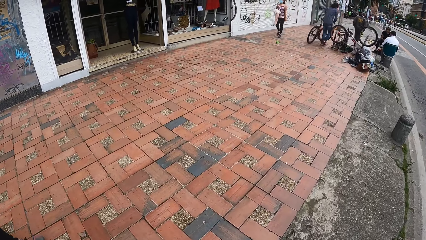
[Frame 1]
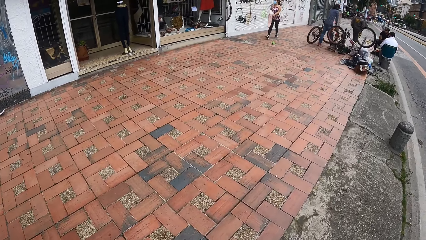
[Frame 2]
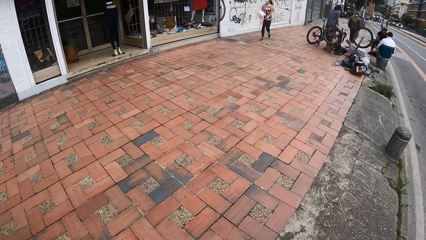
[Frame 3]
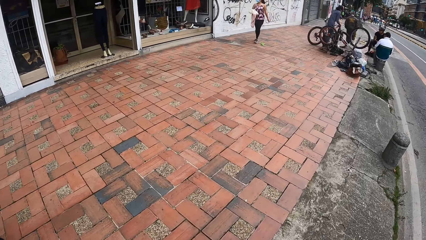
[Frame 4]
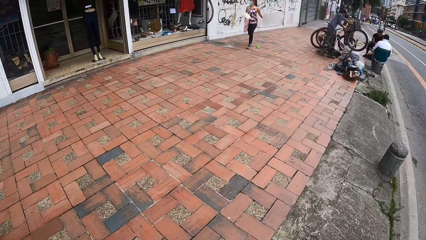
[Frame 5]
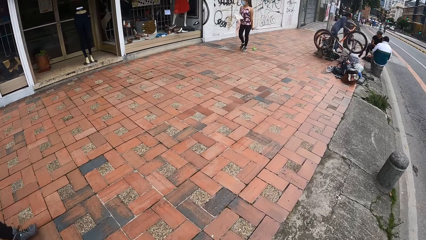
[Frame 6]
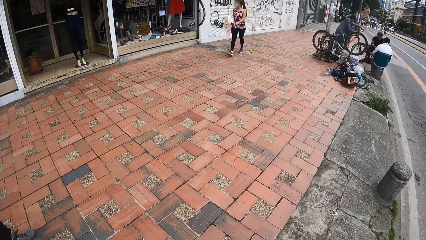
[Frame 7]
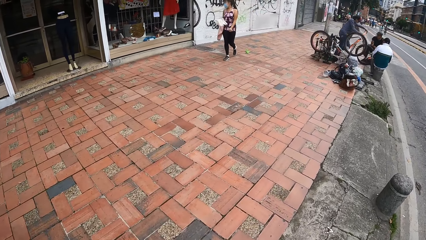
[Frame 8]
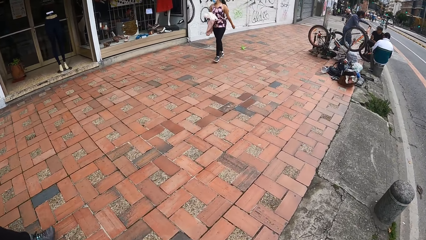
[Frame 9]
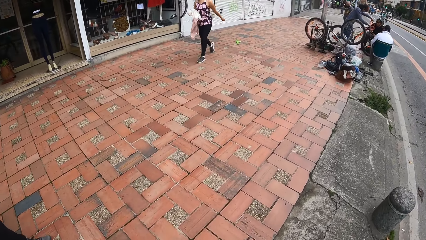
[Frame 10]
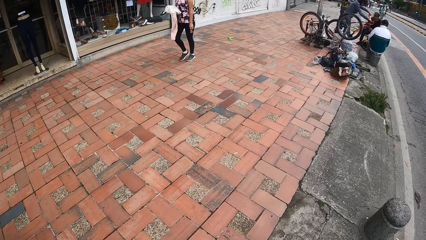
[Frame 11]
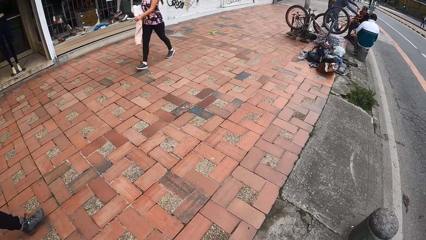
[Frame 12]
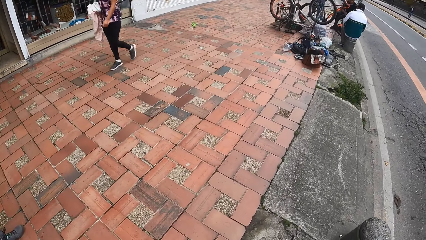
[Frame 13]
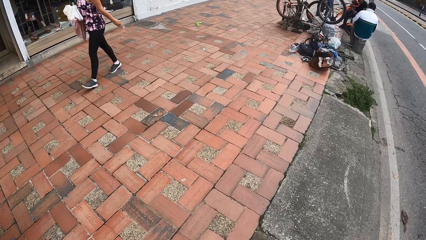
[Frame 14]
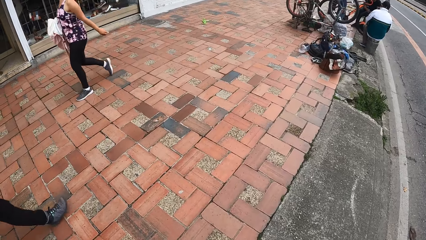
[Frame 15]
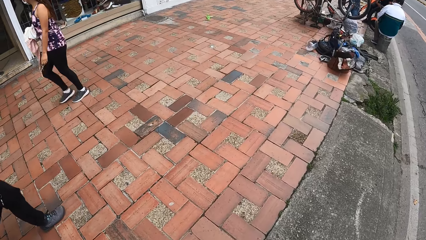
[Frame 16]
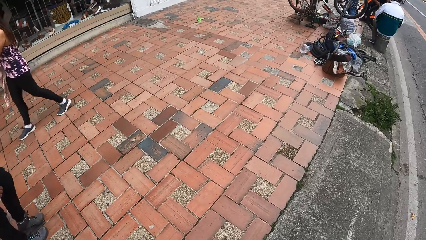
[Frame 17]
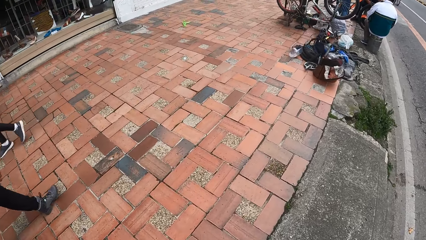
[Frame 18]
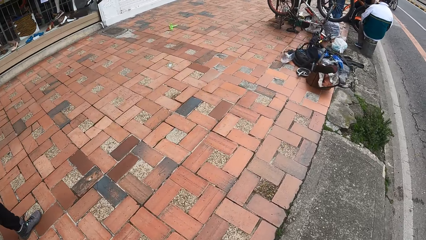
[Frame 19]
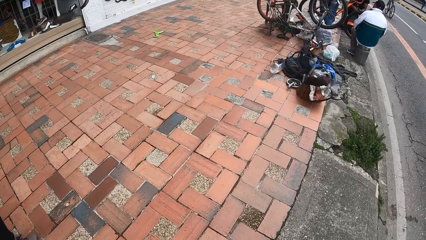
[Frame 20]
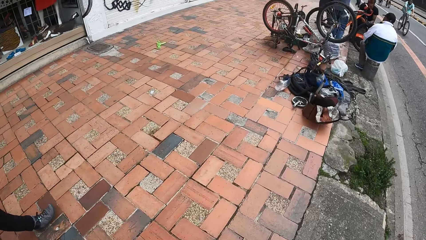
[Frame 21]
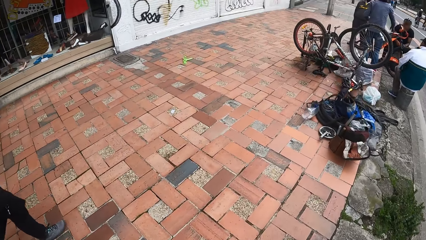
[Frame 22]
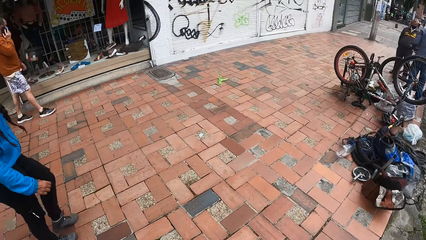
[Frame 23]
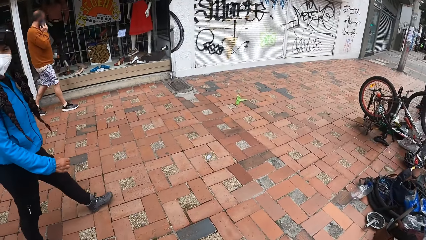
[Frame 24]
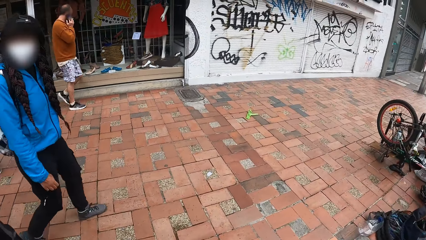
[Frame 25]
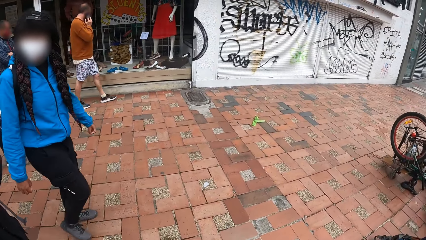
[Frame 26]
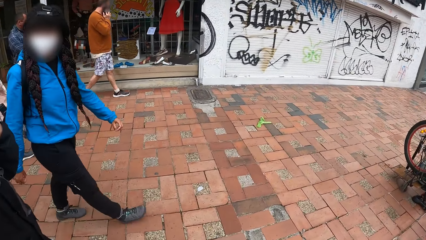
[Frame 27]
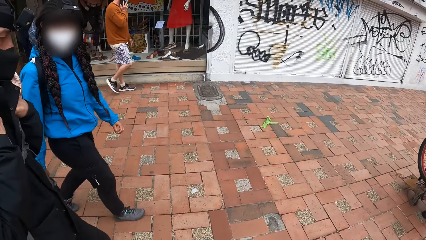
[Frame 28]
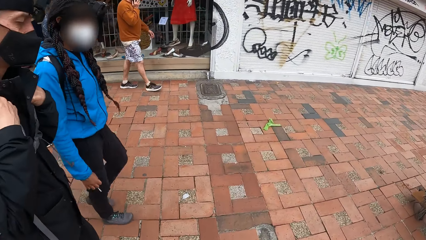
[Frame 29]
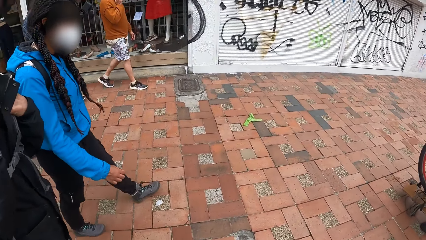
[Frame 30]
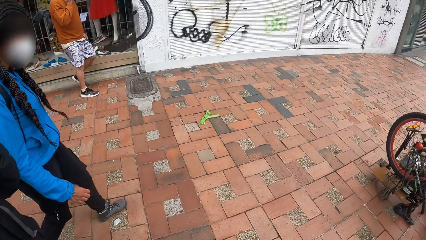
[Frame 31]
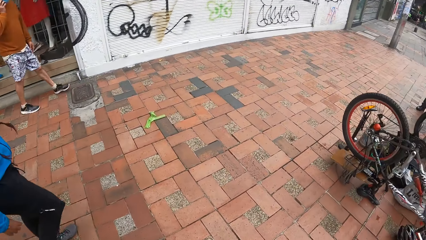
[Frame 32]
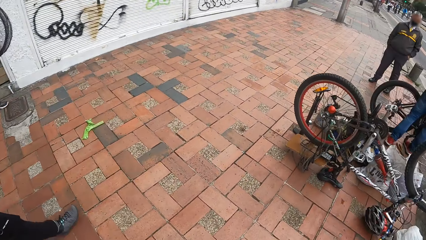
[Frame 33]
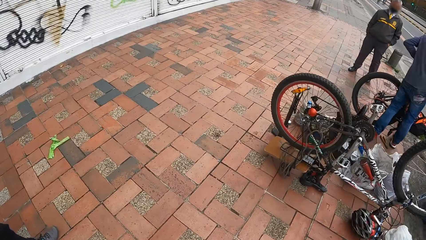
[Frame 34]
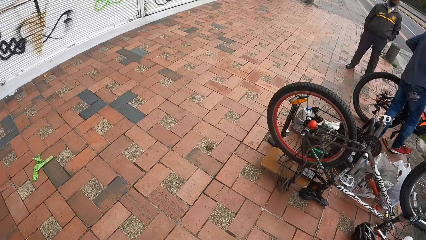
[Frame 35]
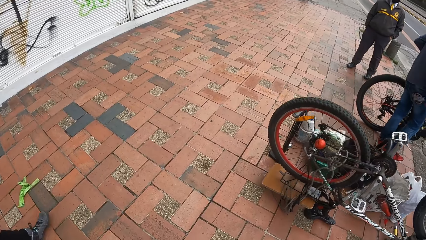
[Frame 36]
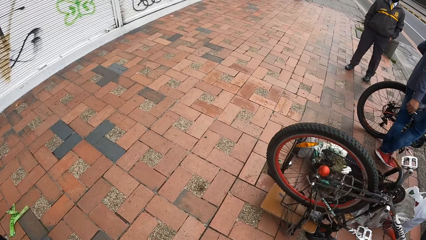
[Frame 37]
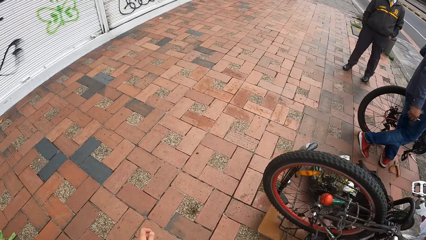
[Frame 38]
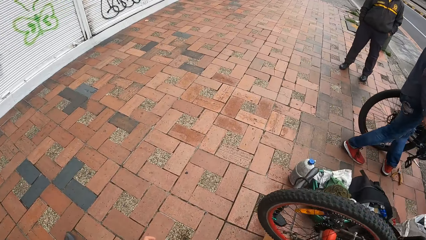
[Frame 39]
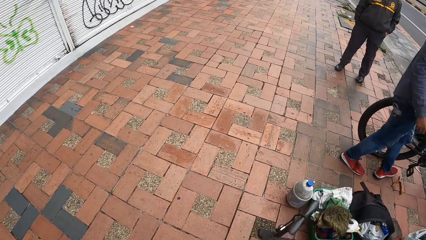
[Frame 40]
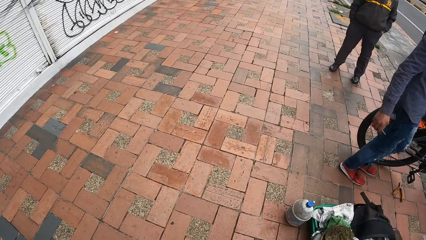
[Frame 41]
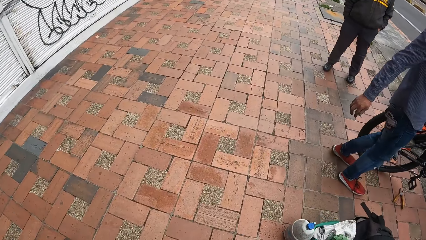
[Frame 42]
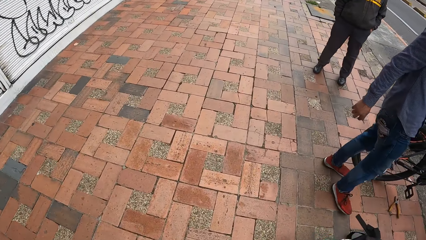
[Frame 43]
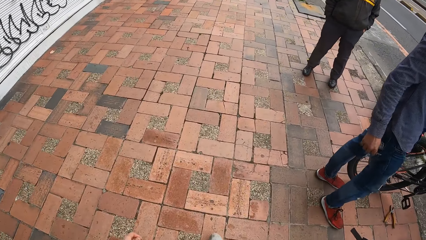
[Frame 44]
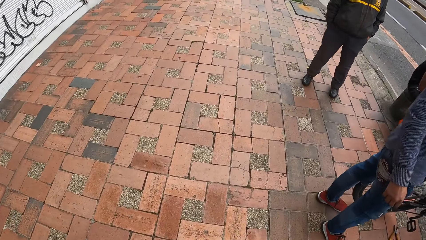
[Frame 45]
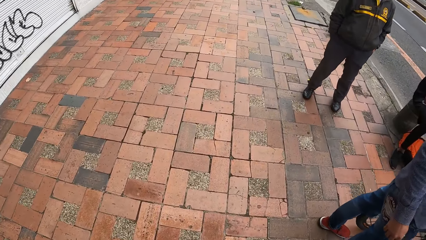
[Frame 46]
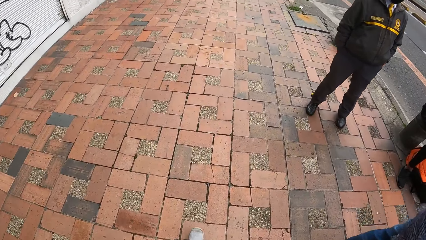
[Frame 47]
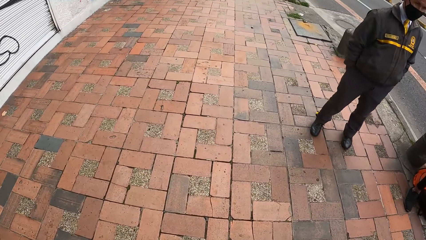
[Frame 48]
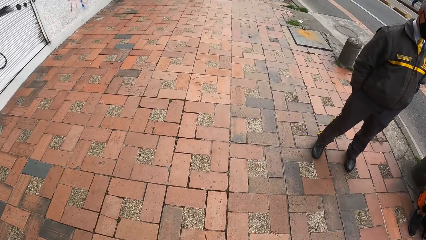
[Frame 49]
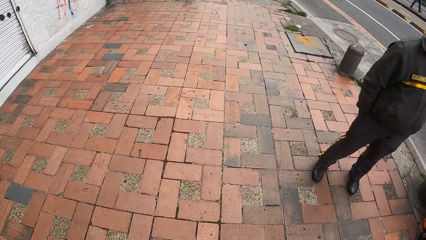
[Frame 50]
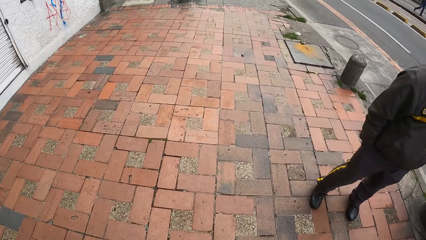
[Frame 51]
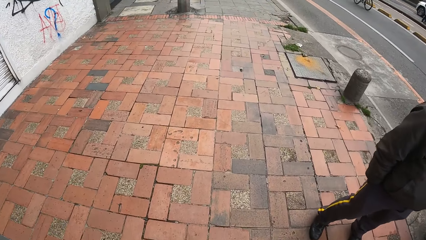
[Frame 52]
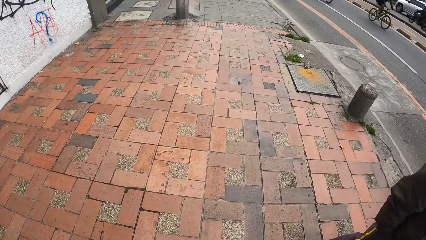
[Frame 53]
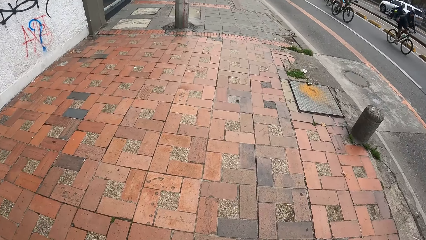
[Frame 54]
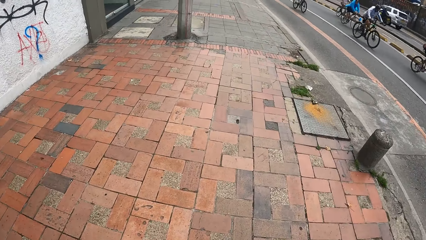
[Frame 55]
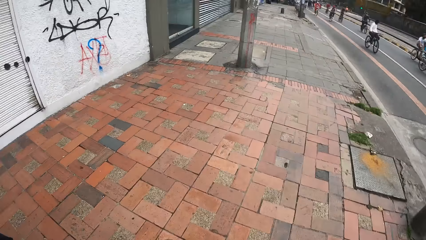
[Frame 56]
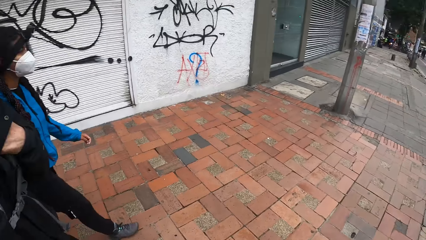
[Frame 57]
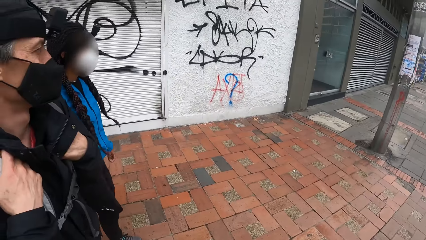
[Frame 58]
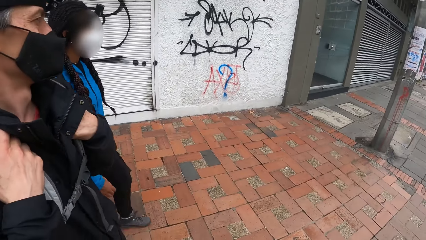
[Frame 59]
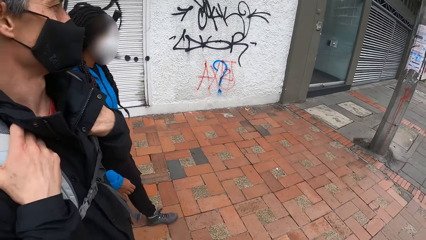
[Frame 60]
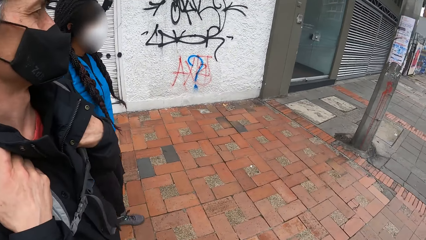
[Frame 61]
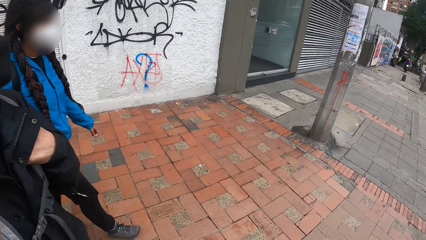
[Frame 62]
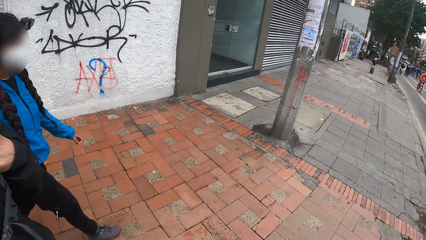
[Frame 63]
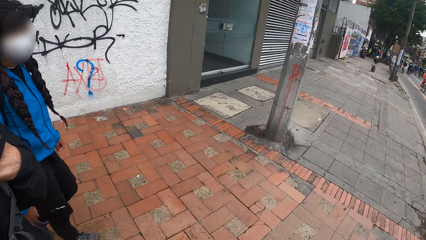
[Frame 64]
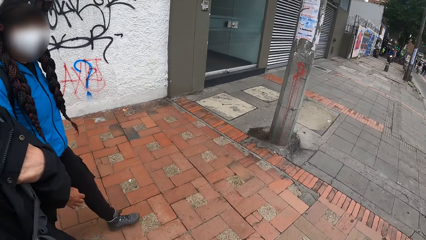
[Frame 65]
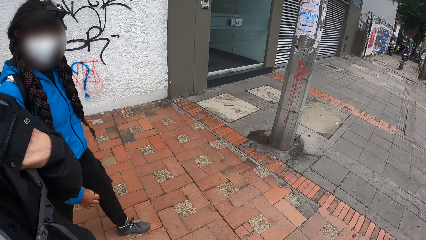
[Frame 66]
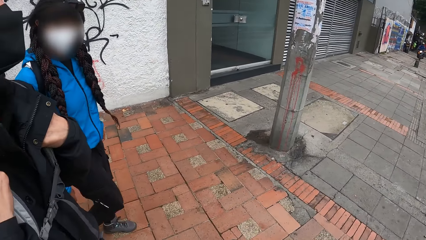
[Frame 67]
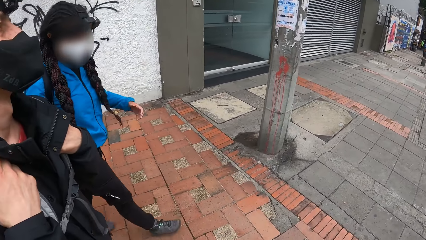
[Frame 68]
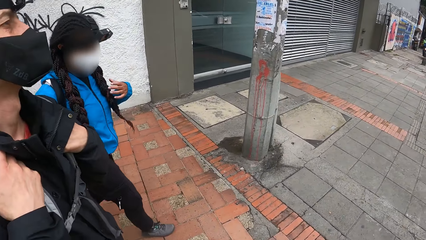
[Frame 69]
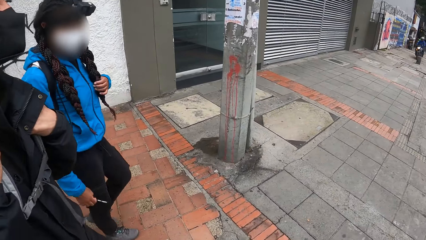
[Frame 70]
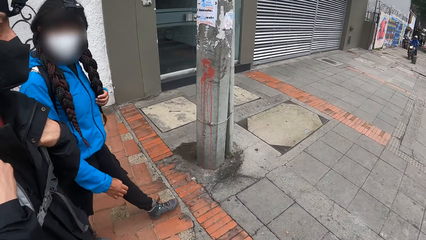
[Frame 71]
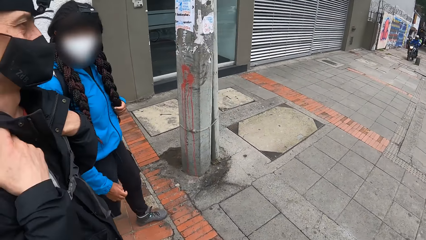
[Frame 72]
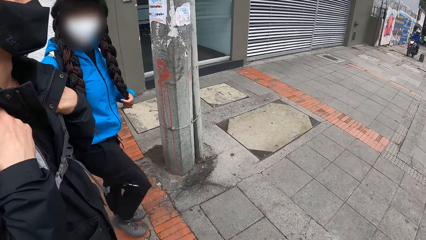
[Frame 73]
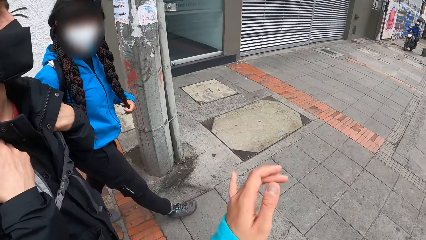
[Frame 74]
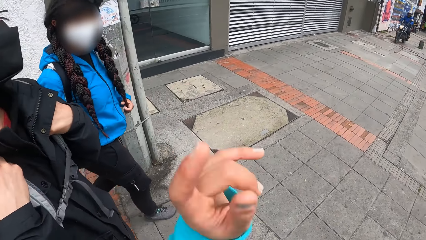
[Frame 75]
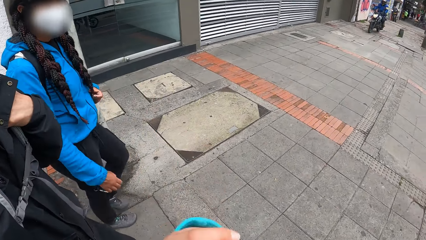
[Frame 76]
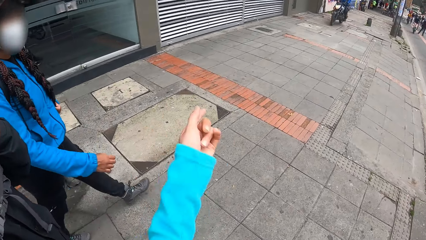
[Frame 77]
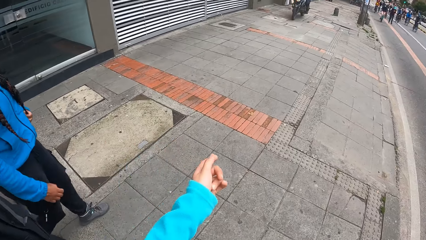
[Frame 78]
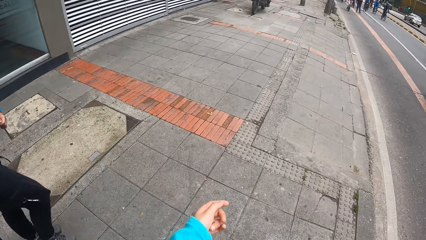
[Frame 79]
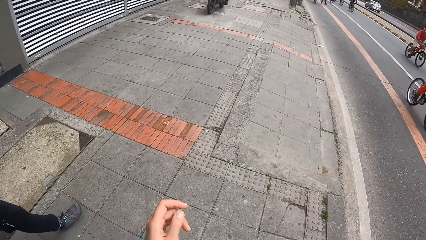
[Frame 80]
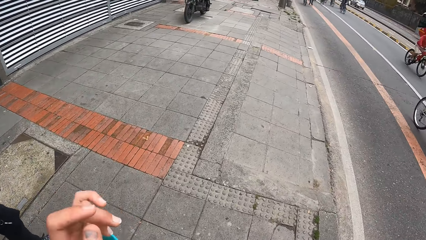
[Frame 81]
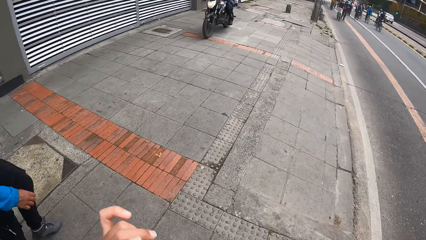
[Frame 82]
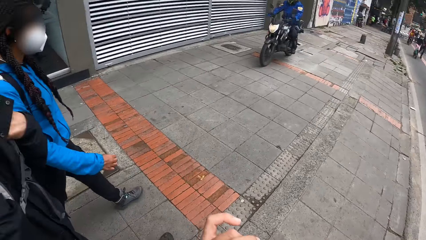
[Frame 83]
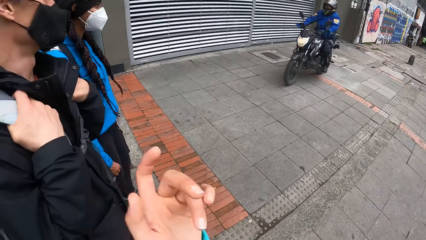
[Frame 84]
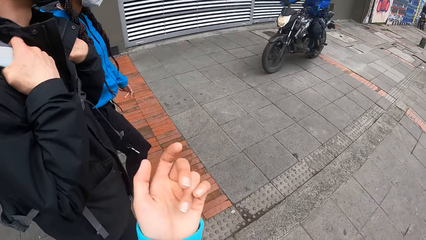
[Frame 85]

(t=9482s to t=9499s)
The camera wearer looks at a woman. They walk on the pavement. They look at the woman. The woman touches her braids with her left hand. The camera wearer interacts with the woman.
